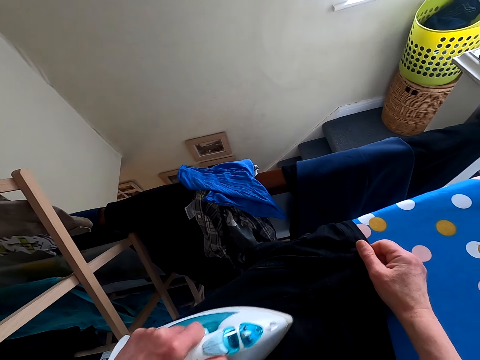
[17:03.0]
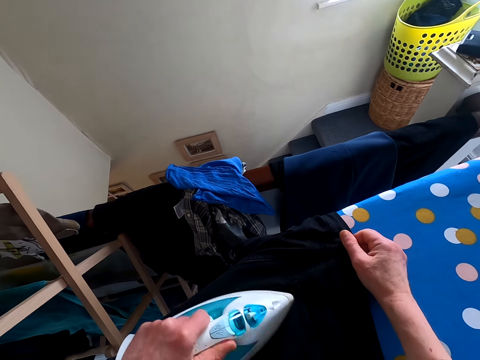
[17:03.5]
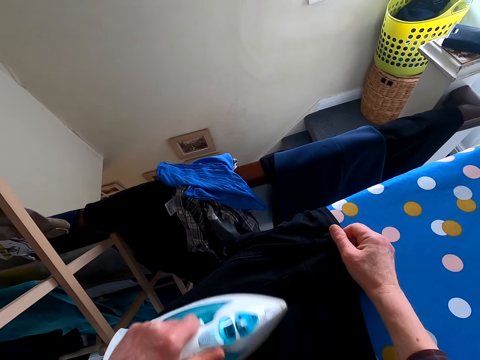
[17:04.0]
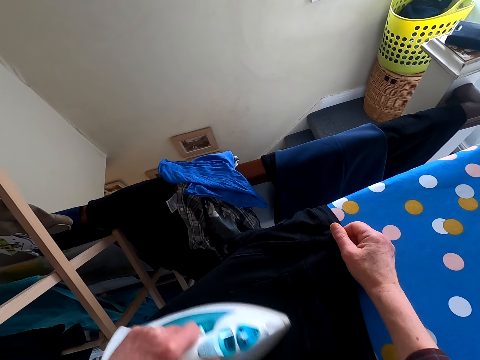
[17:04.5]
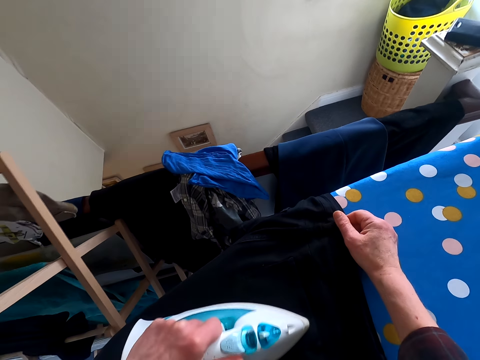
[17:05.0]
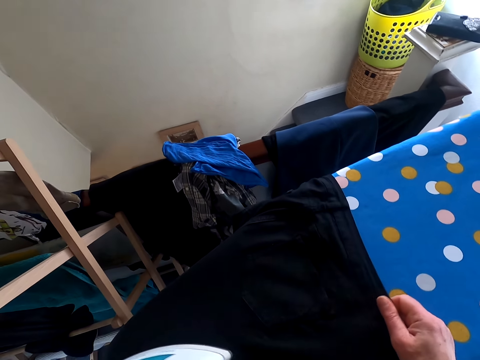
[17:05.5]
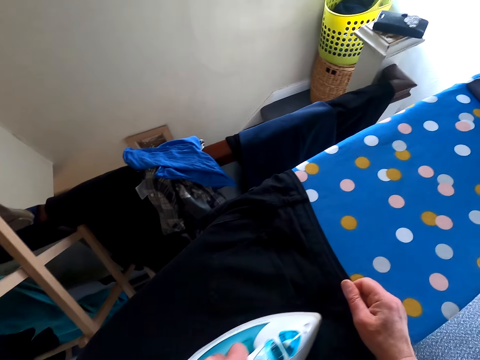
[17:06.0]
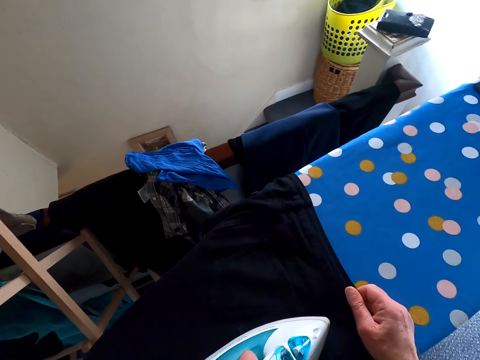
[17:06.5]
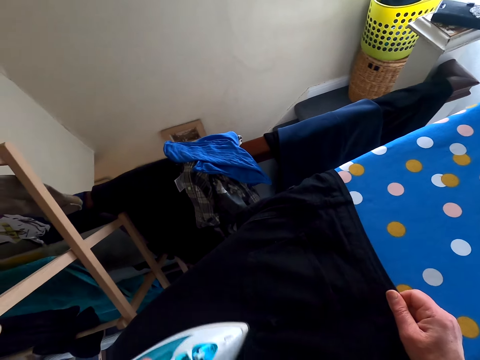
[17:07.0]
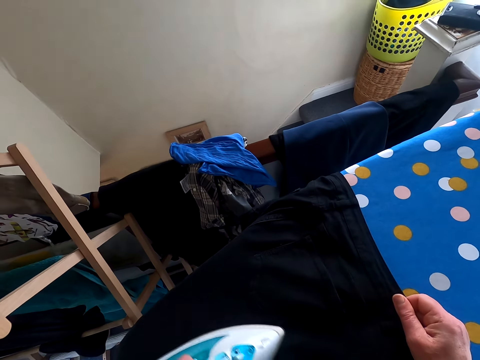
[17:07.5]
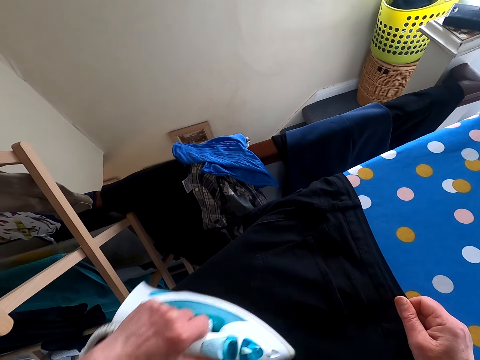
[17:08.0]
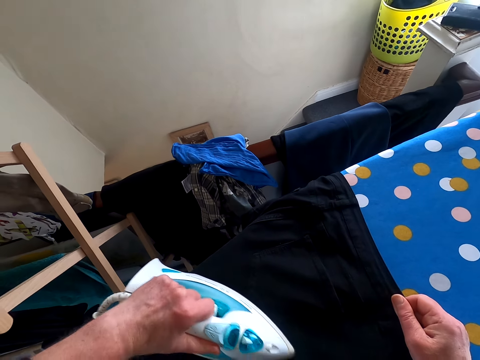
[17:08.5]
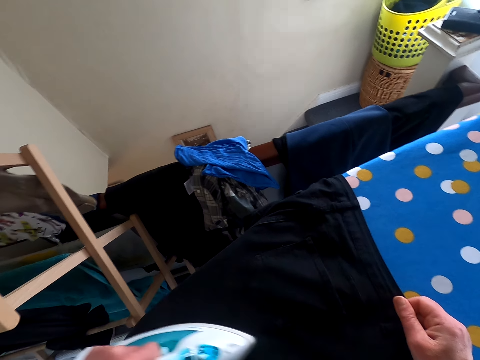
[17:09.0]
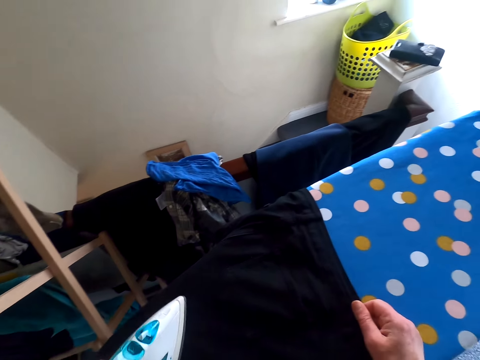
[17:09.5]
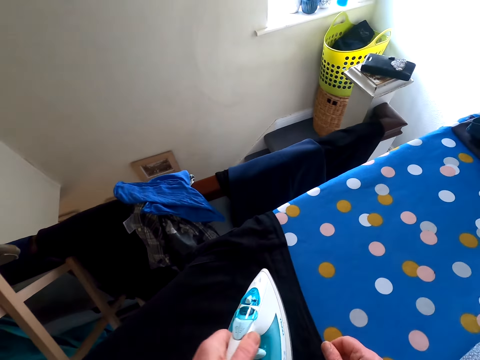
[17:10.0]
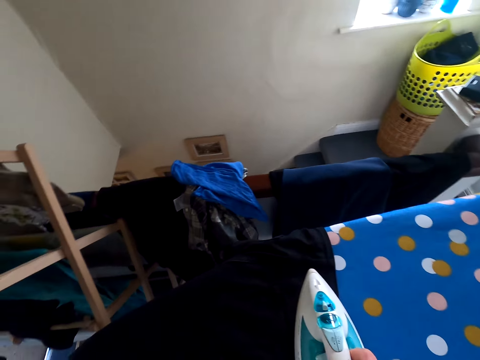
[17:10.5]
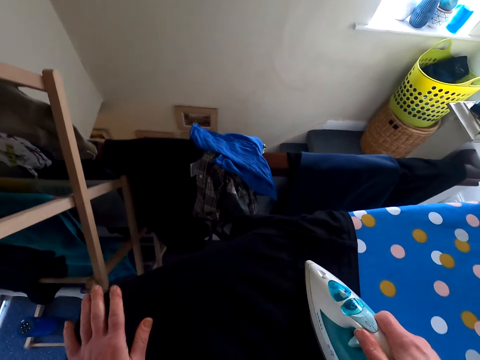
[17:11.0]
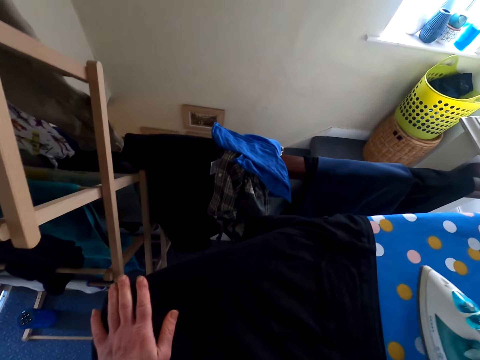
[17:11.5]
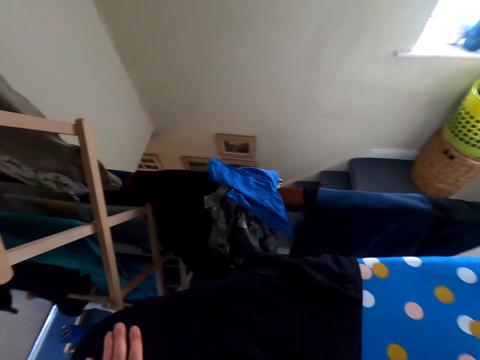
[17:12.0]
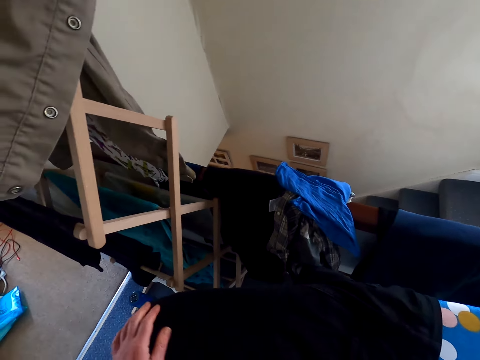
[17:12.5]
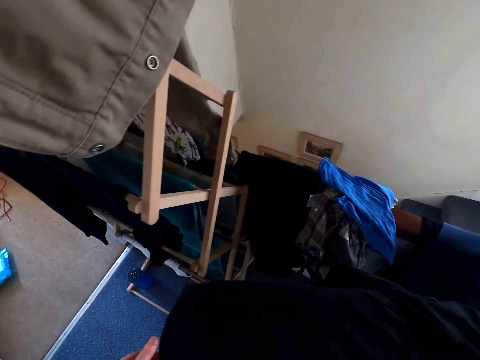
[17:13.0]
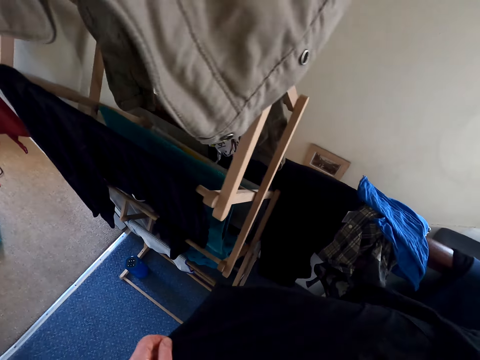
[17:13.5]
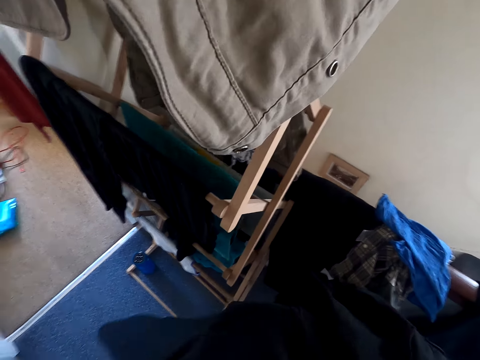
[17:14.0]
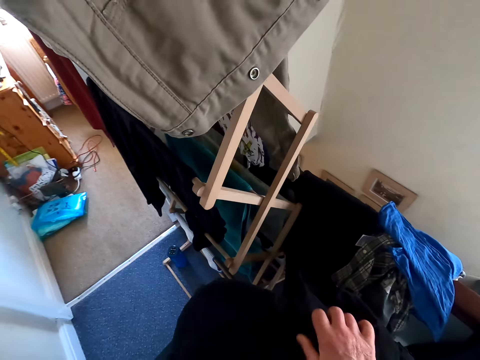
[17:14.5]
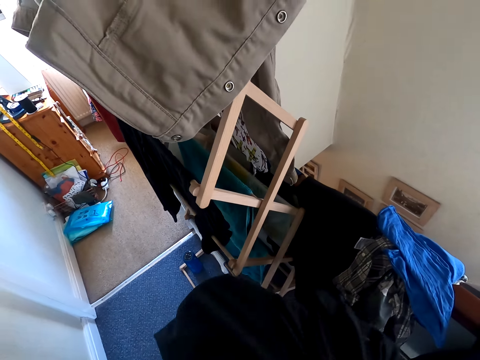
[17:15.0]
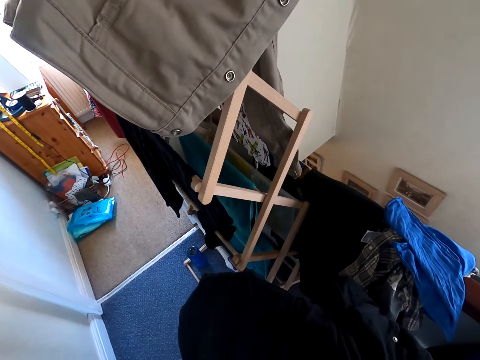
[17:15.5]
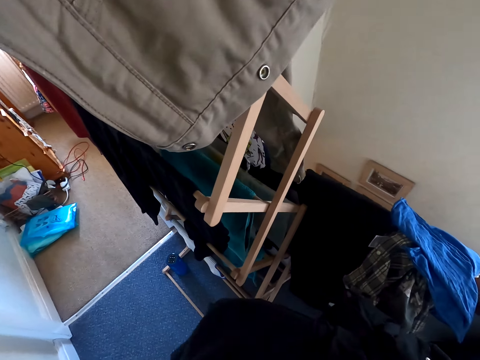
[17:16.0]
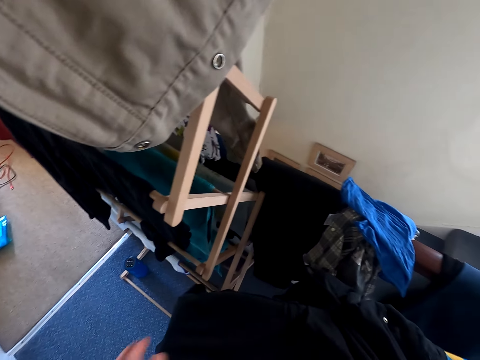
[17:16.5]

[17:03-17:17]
The camera wearer puts the iron down. They touch the trouser. They adjust the trouser on the ironing table.

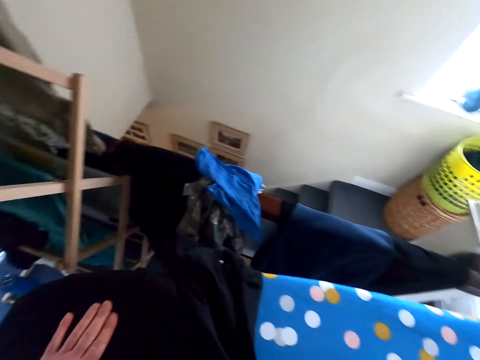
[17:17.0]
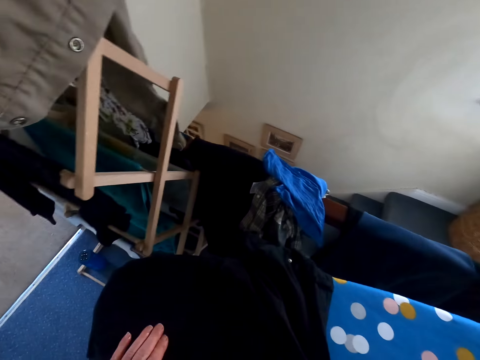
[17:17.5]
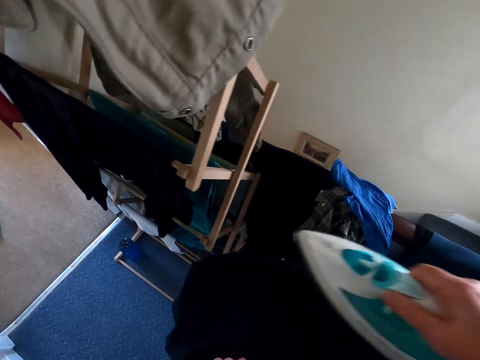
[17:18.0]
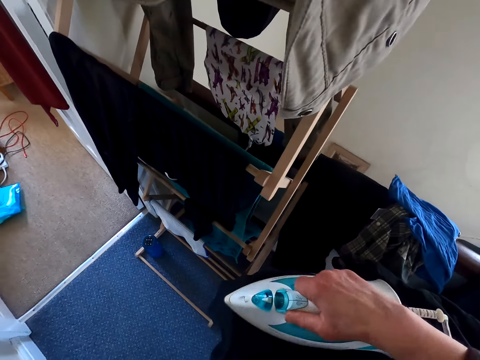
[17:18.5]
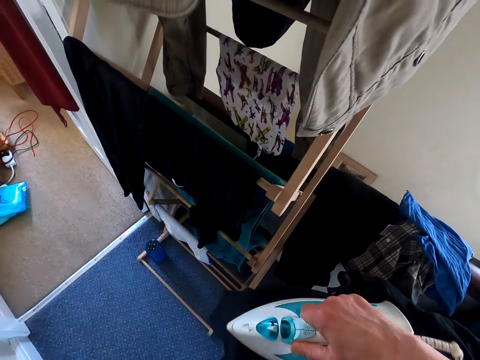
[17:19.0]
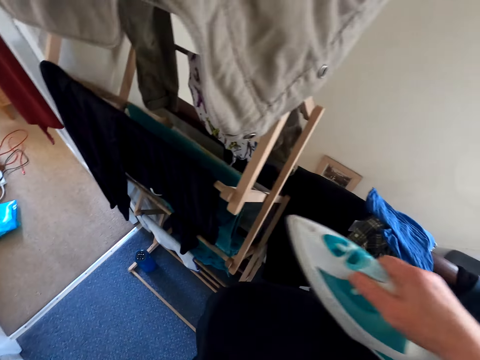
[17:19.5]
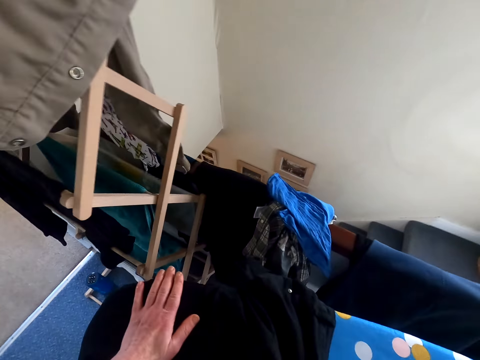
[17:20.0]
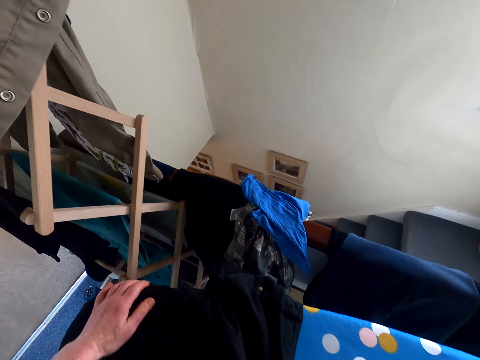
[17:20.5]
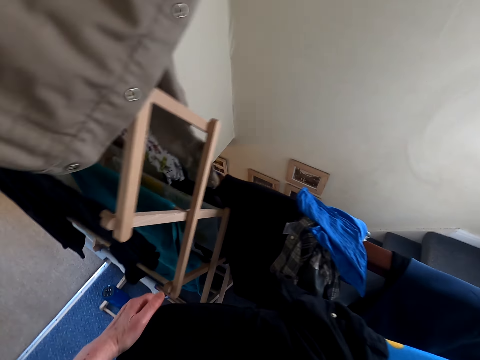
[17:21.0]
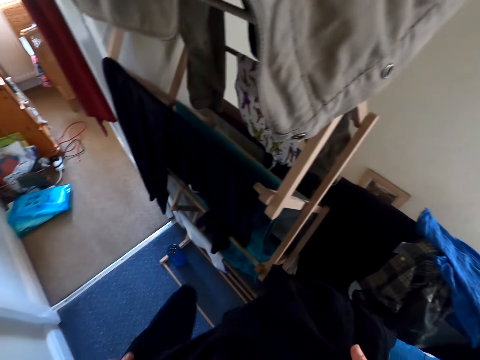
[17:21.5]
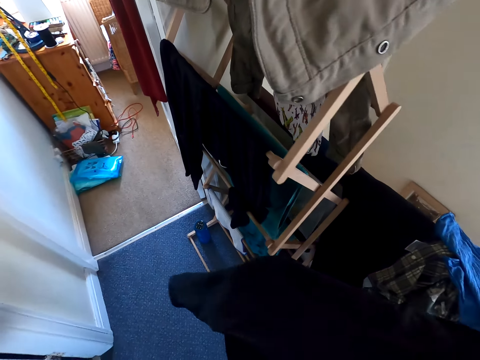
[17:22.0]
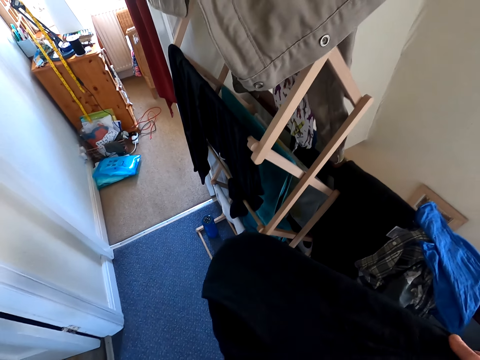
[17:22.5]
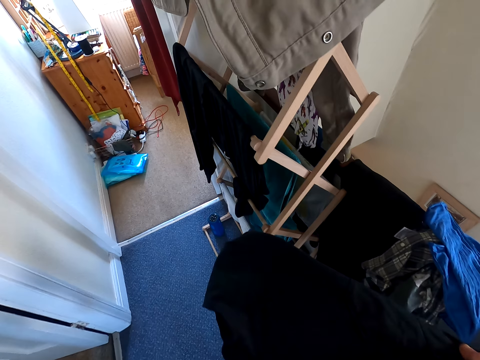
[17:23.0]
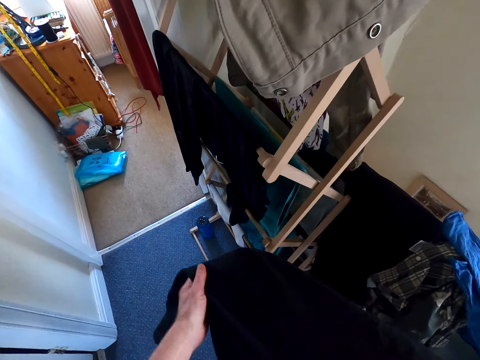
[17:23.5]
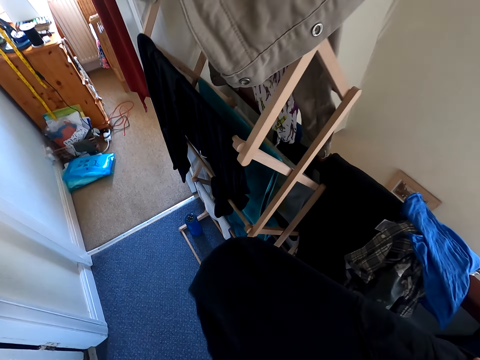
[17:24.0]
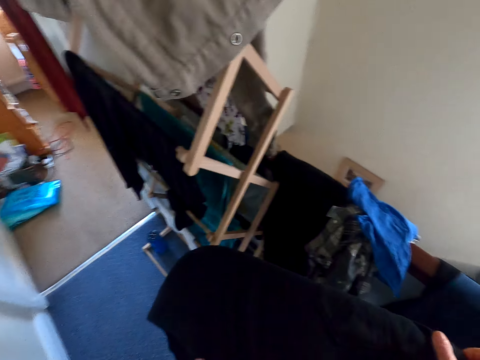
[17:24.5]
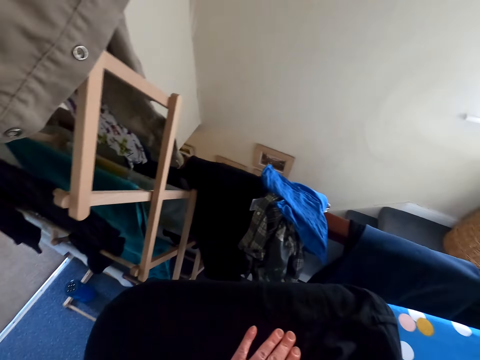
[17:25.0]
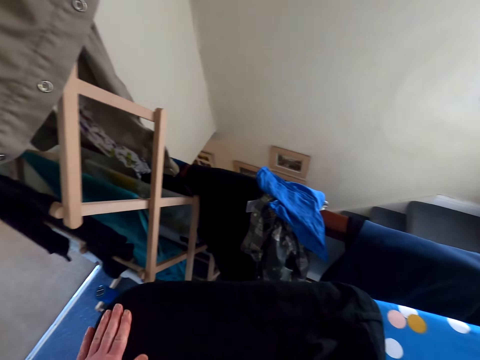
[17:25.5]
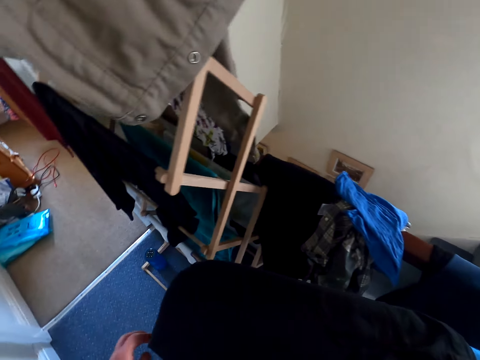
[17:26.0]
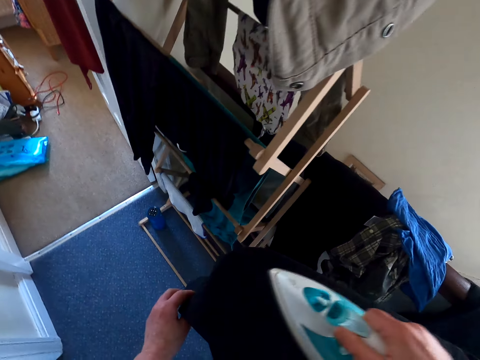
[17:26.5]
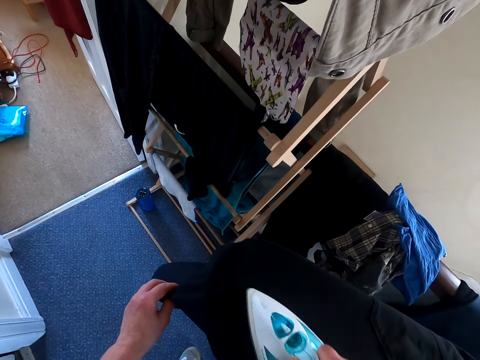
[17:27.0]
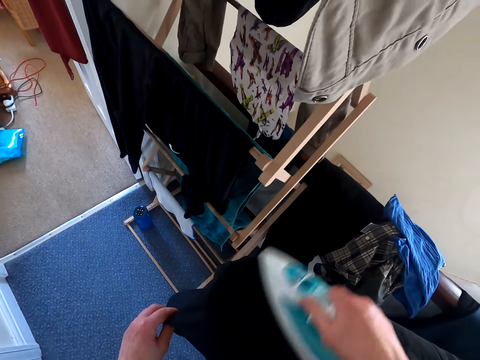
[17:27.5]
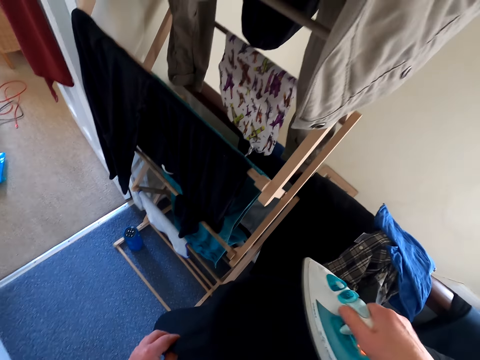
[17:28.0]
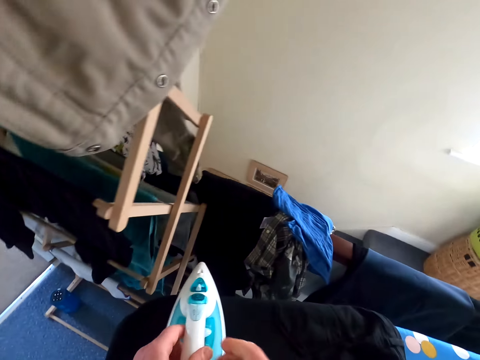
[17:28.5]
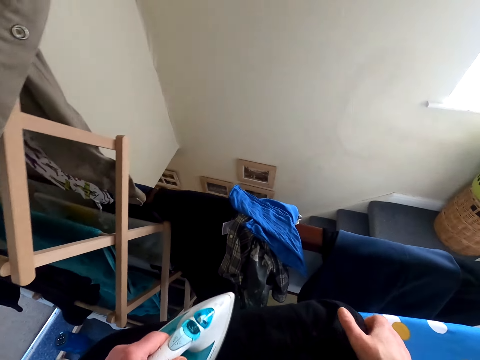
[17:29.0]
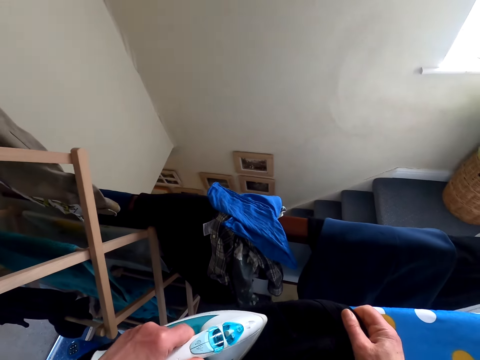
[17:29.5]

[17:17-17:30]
The camera wearer irons the trouser. They touch the trouser. They adjust the trouser on the ironing table. They iron the trouser.
